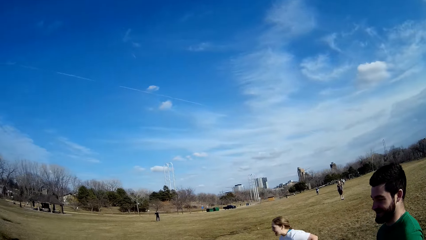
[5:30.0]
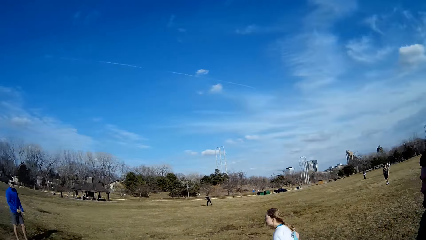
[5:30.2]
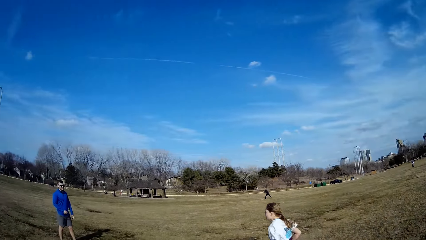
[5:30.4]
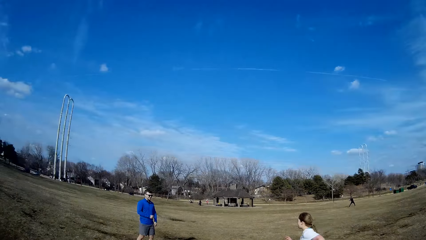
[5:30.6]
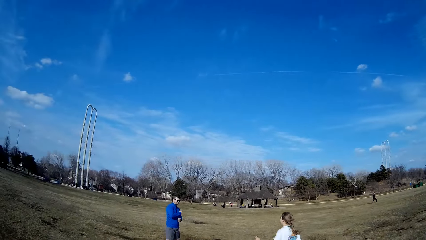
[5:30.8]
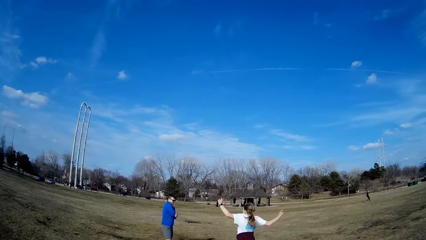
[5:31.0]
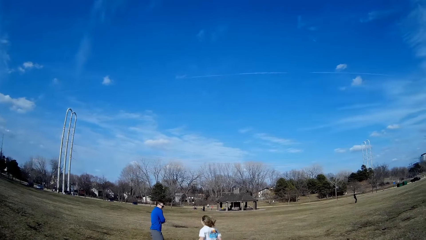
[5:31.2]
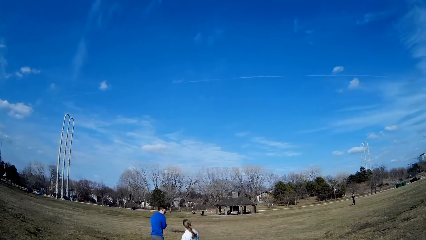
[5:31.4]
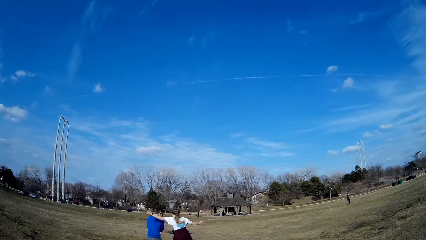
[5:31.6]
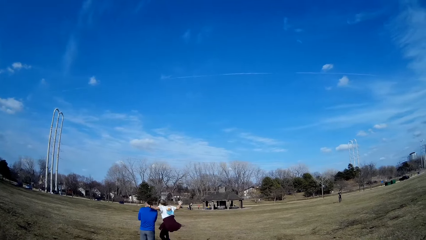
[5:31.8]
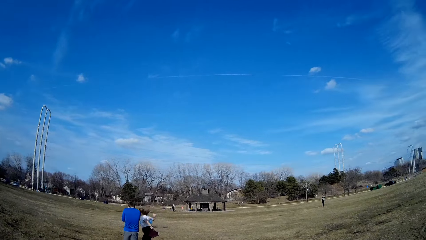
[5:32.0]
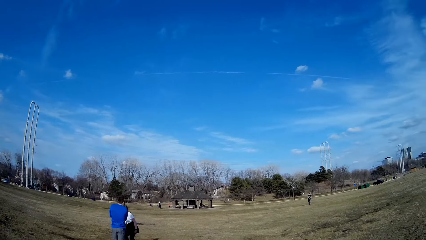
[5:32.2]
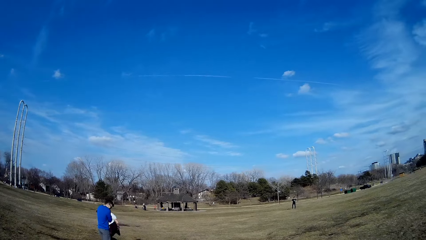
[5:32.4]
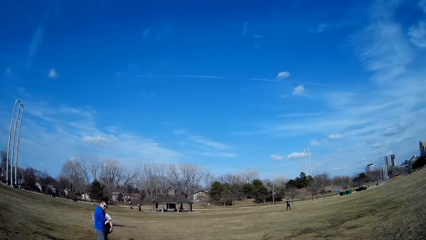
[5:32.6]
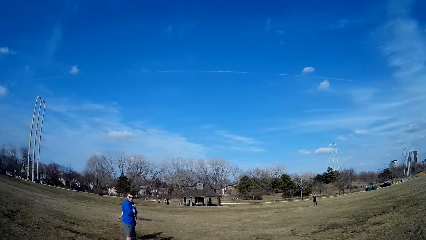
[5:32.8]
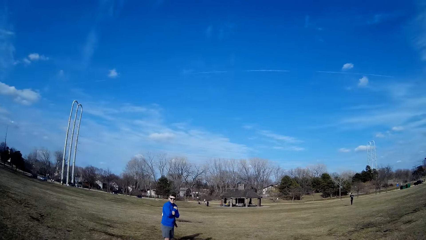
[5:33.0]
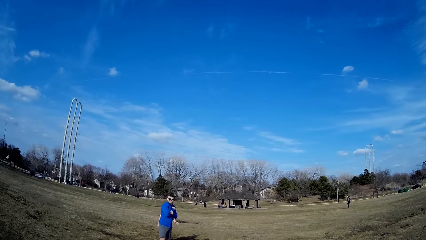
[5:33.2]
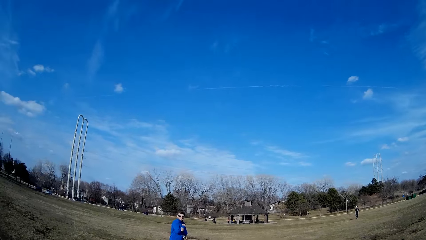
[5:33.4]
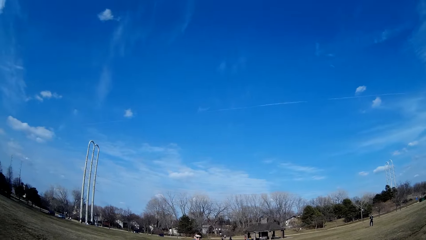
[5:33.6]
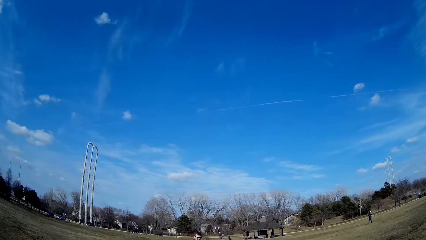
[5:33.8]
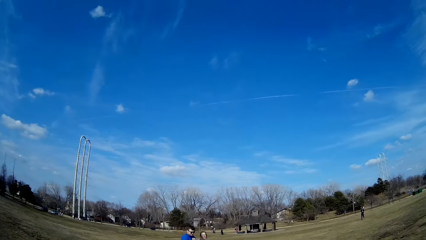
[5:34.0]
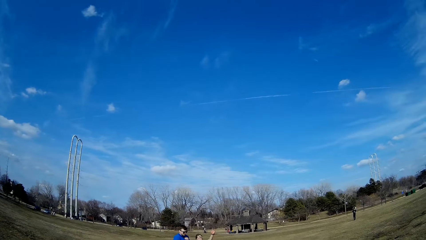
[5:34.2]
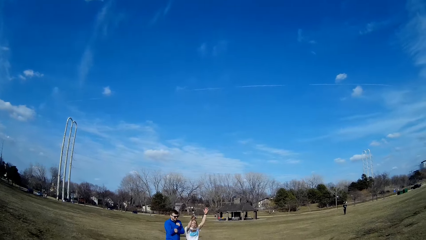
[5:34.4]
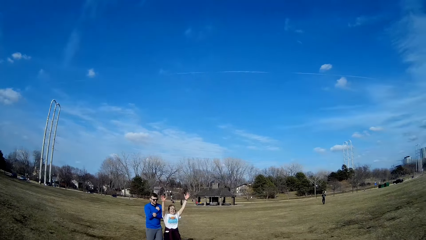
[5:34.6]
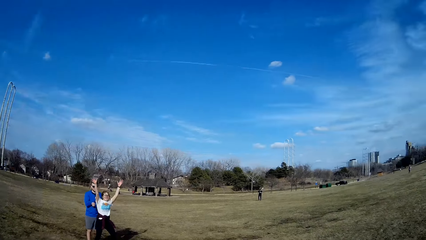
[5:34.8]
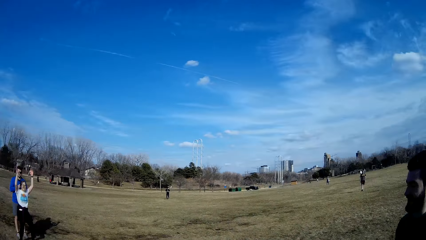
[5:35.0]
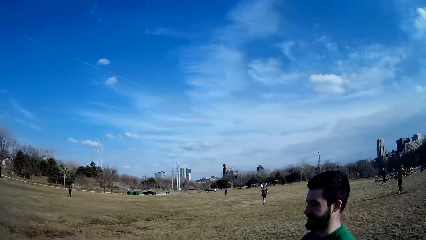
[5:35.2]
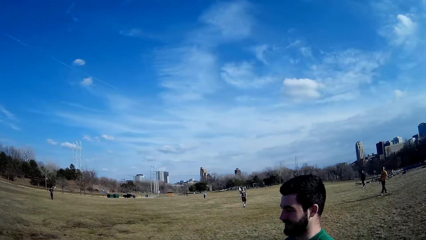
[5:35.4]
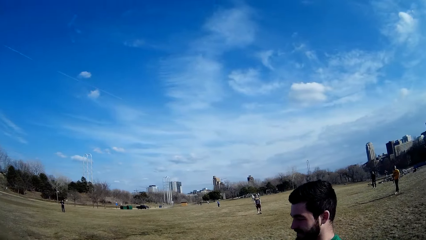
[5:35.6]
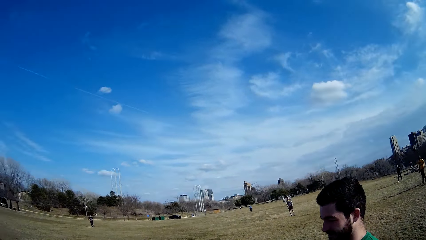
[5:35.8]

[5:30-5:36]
A woman runs towards a man.

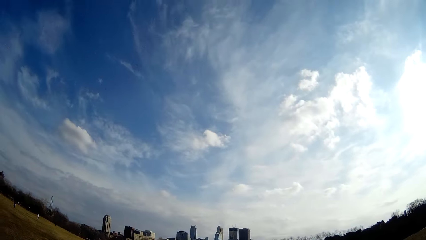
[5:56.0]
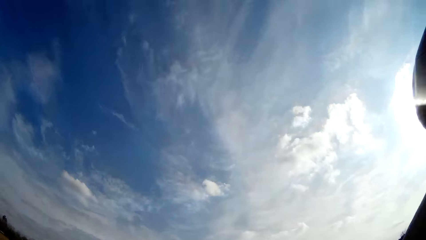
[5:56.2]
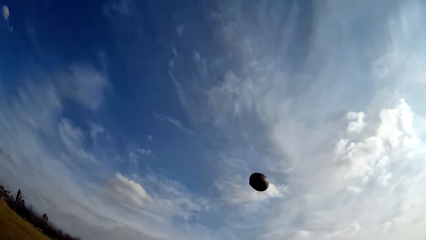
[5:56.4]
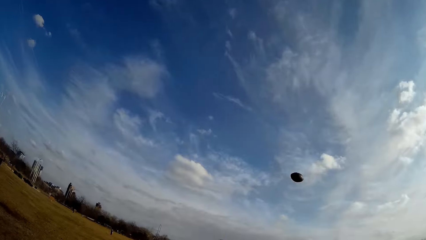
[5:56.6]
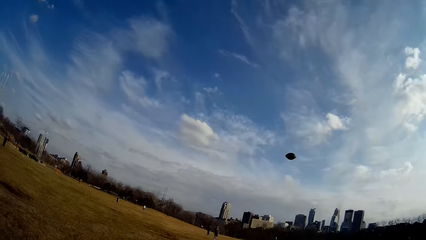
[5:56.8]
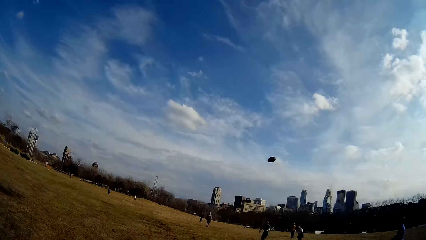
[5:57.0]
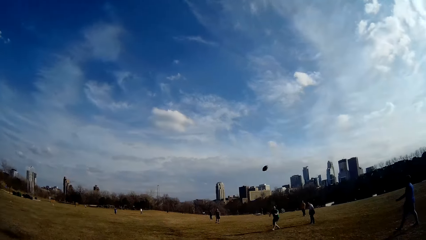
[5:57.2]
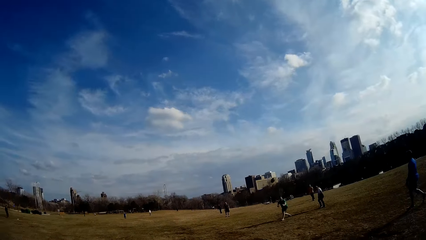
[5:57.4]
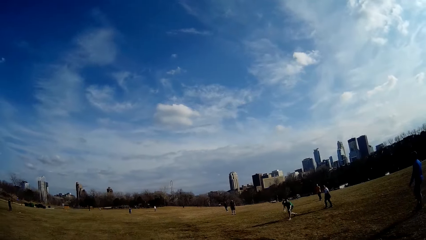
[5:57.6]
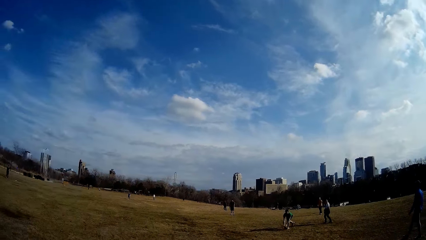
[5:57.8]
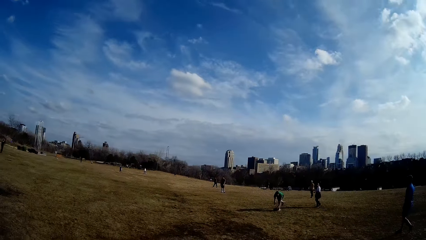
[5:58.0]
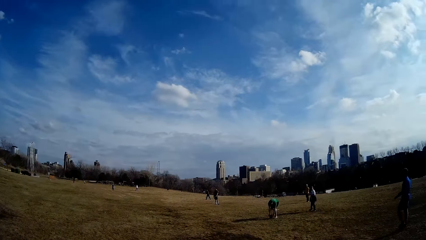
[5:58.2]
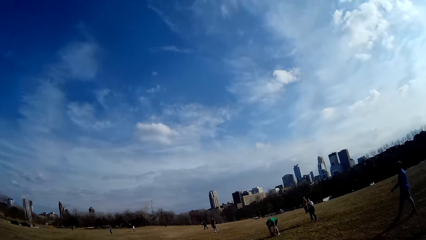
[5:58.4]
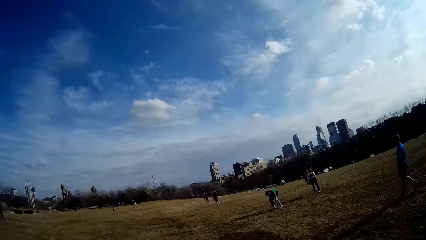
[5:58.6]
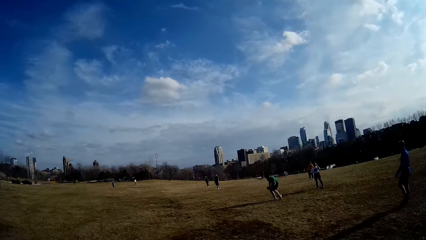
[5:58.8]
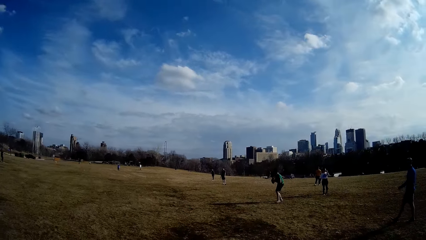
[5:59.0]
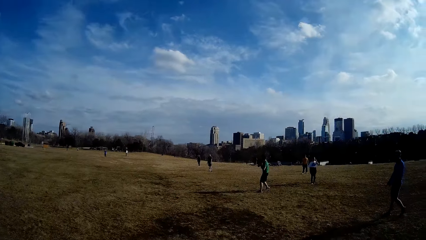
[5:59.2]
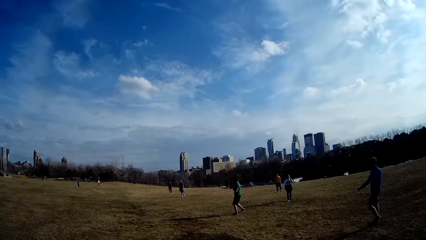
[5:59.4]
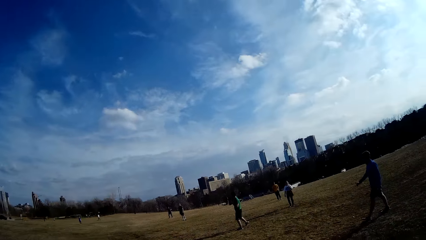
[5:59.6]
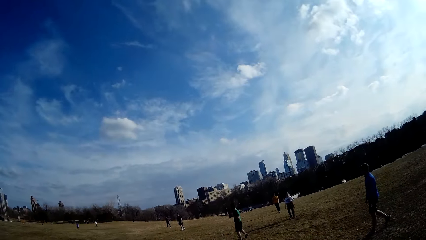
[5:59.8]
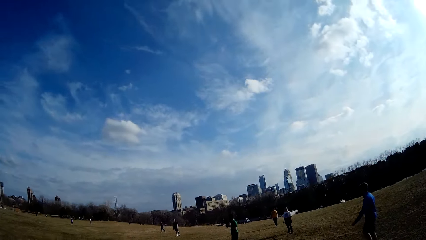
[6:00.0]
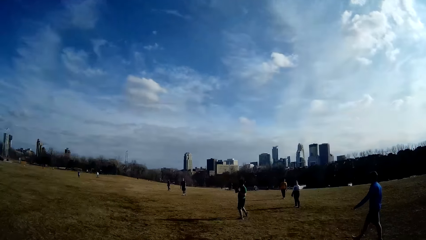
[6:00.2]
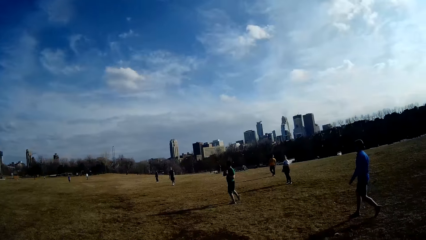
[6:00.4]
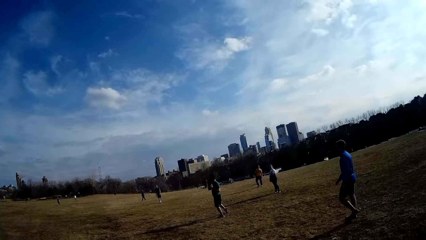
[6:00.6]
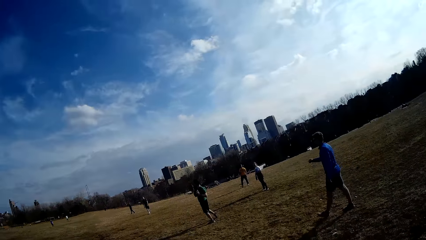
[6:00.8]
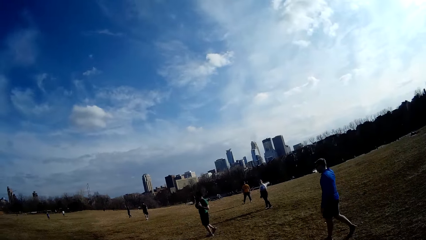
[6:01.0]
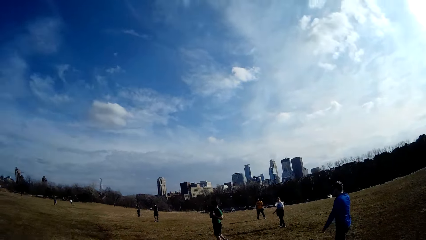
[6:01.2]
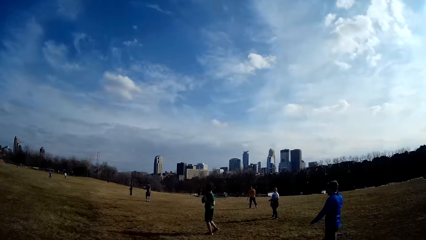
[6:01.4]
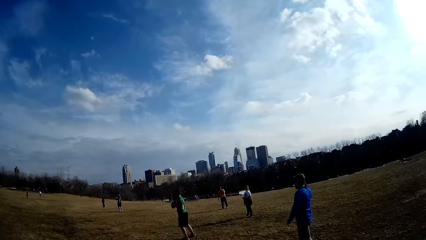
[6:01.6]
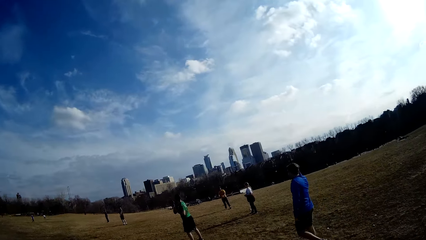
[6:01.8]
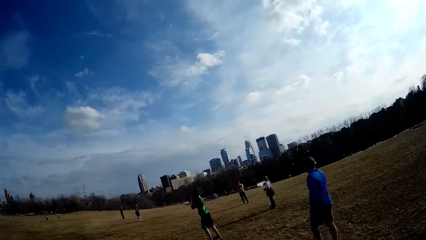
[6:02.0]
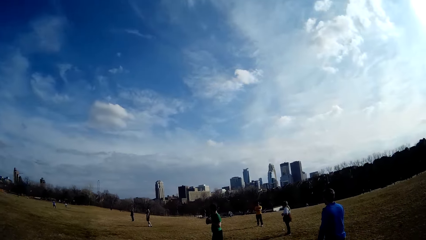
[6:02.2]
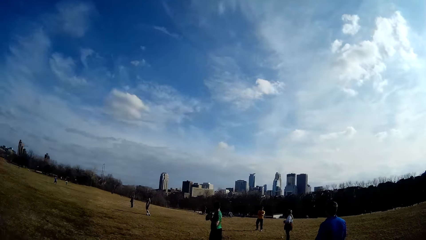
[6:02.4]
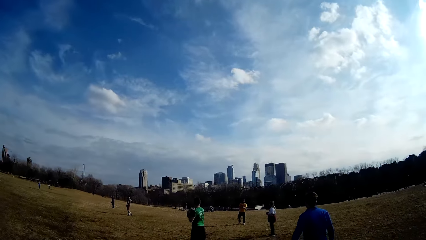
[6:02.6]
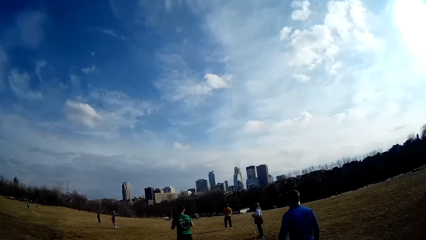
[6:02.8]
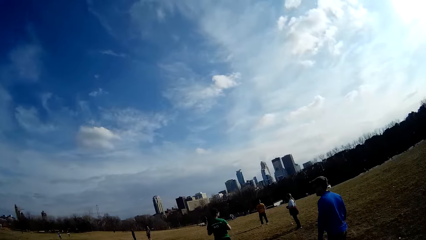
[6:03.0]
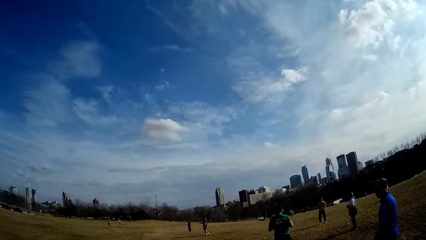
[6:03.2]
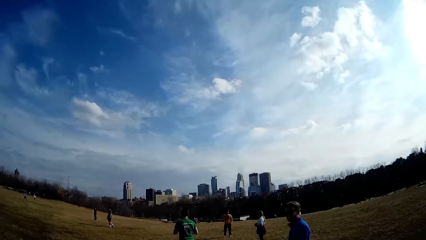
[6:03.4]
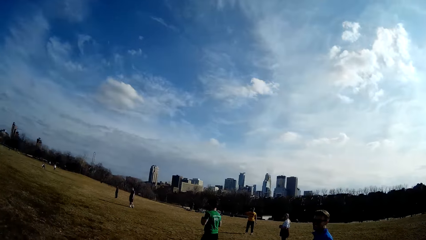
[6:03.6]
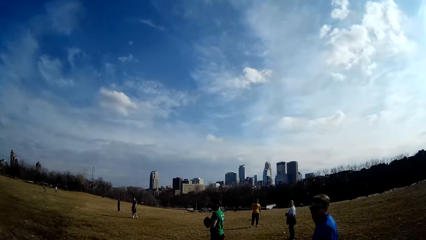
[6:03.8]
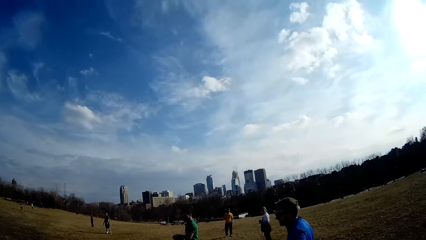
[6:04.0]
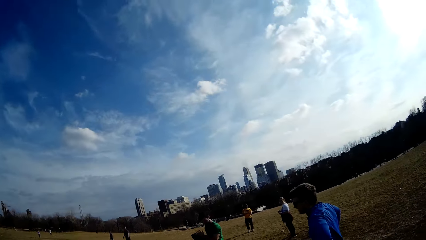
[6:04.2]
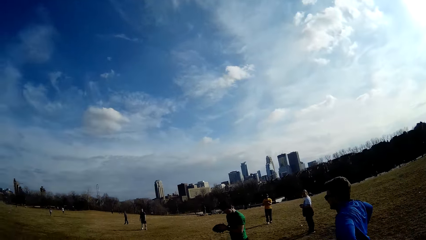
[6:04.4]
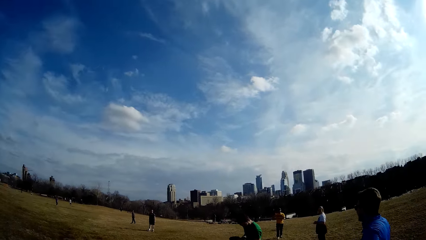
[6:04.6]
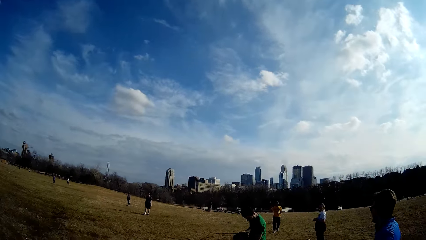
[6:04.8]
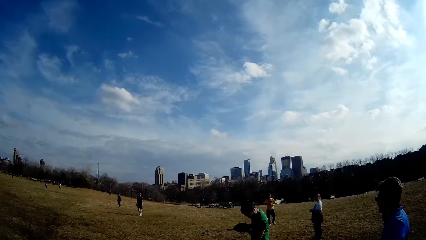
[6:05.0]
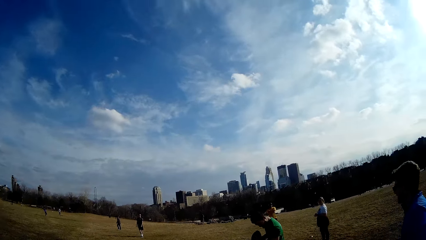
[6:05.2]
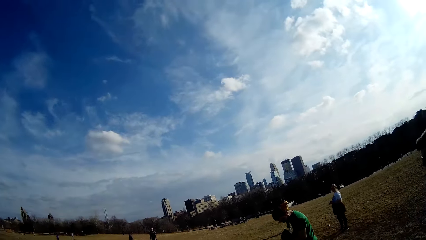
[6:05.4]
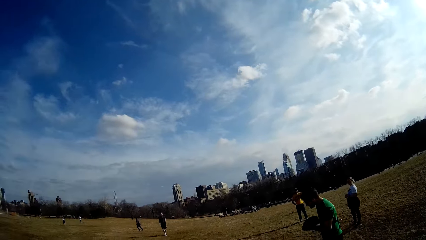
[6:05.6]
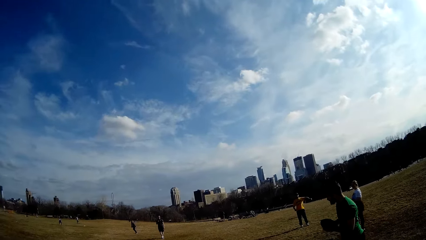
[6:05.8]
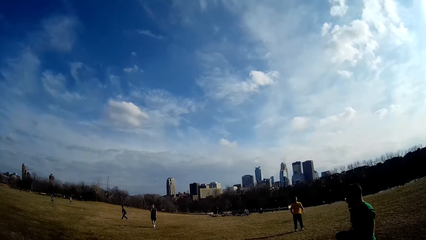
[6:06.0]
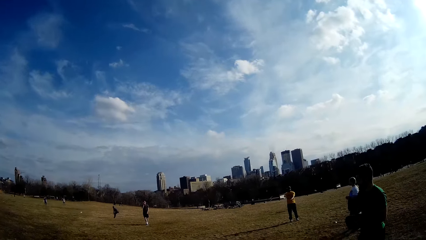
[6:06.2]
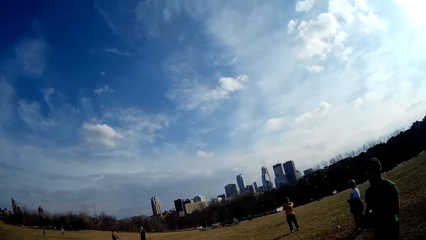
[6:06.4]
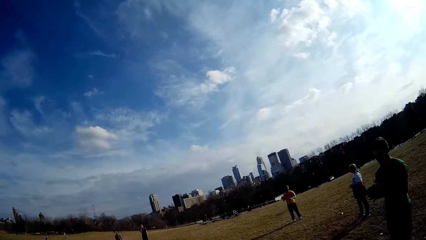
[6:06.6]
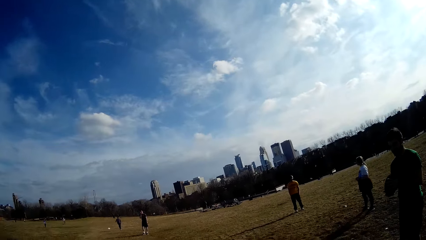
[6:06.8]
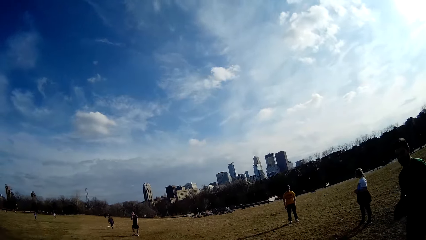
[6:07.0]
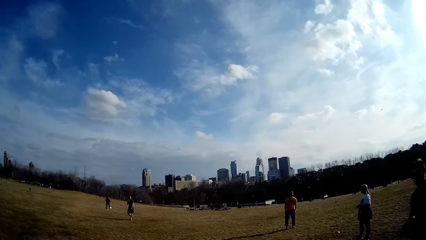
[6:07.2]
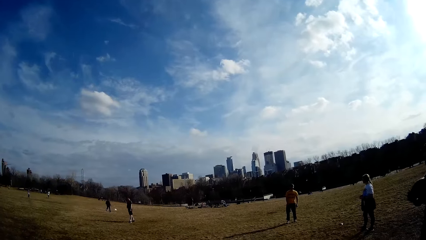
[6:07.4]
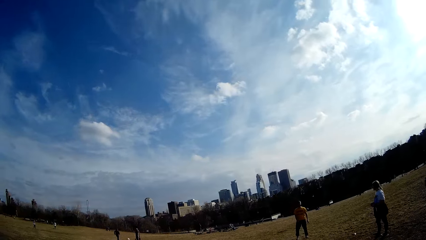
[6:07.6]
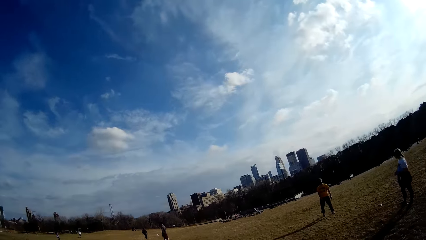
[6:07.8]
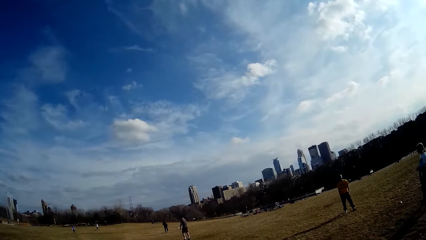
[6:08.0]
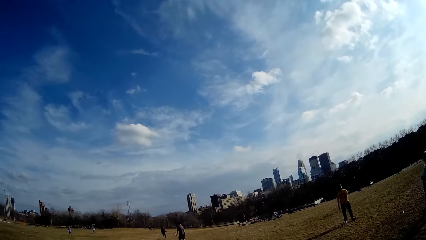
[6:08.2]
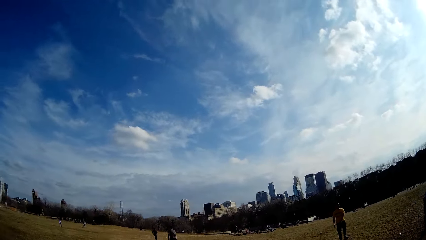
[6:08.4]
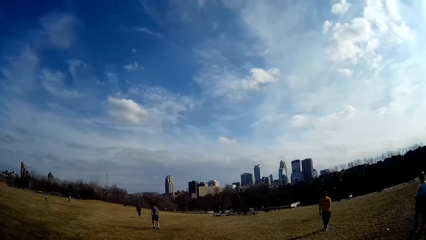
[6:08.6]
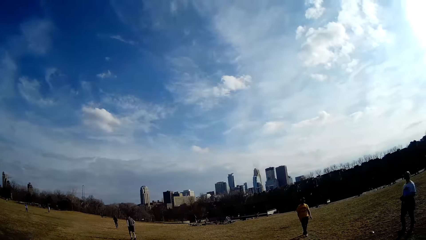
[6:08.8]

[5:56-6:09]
A man catches the ball on the ground with both hands.
